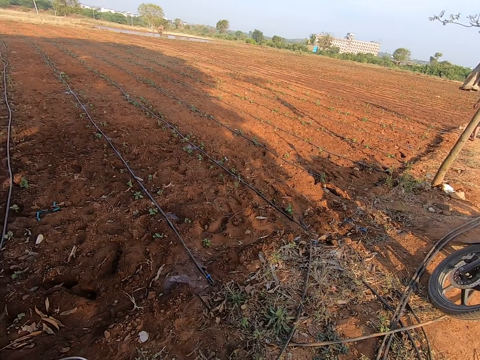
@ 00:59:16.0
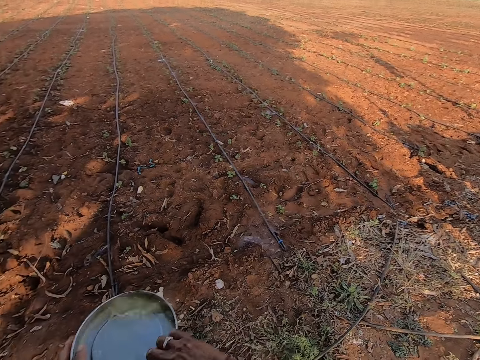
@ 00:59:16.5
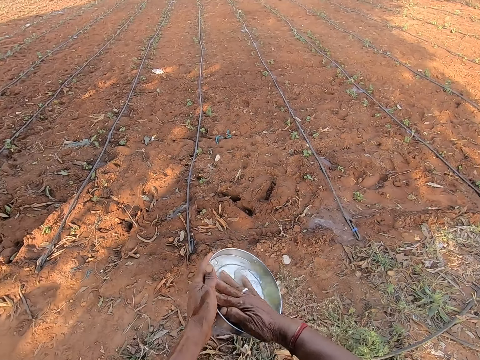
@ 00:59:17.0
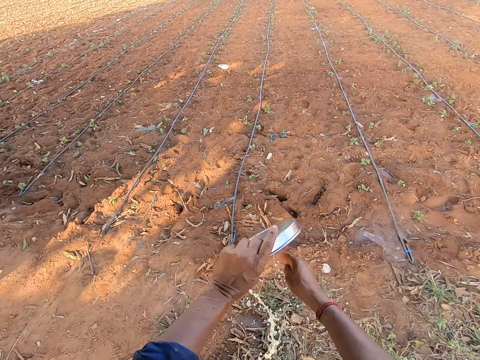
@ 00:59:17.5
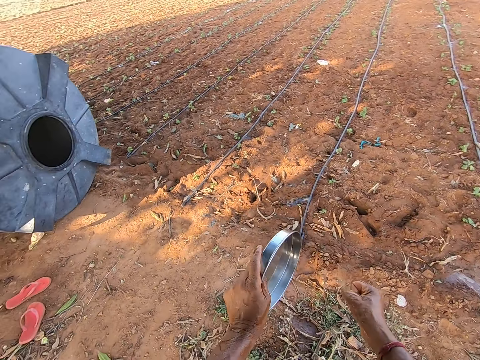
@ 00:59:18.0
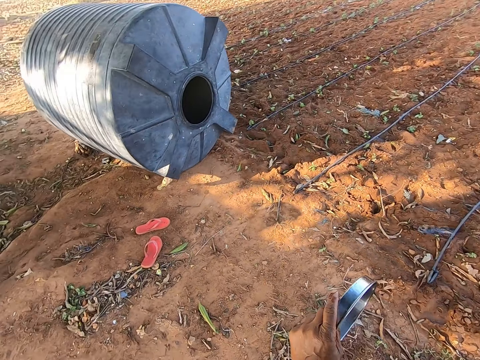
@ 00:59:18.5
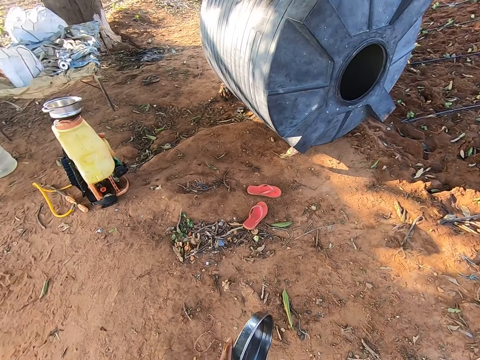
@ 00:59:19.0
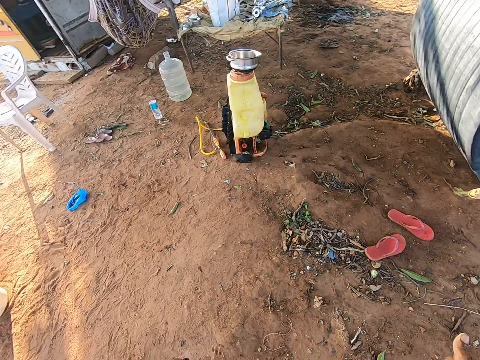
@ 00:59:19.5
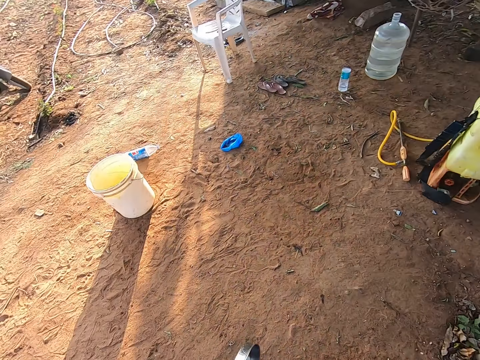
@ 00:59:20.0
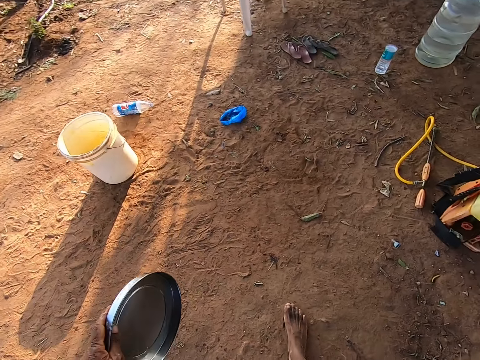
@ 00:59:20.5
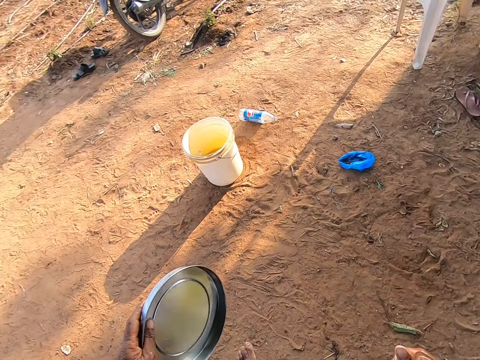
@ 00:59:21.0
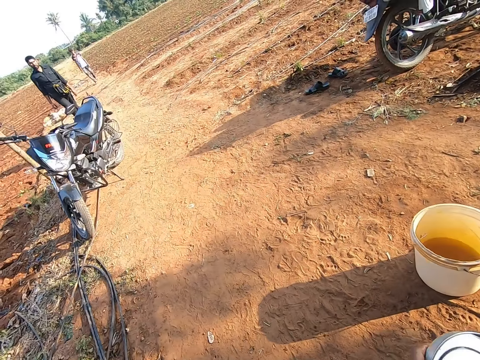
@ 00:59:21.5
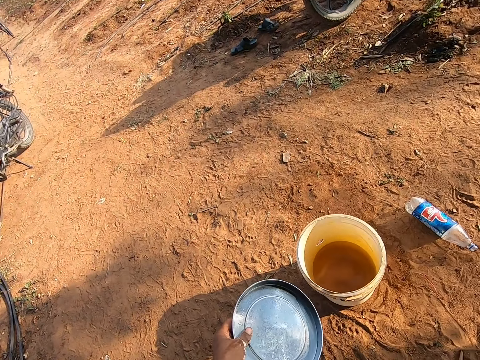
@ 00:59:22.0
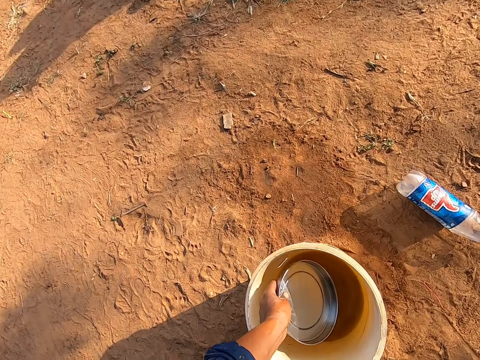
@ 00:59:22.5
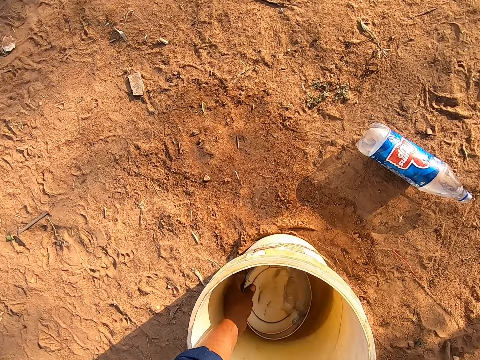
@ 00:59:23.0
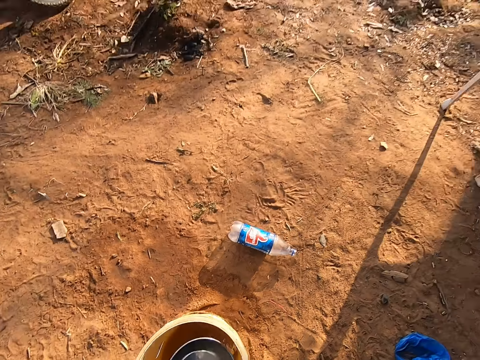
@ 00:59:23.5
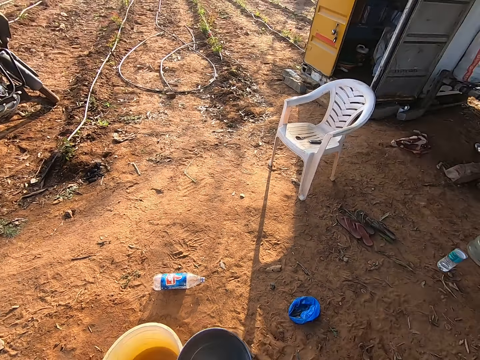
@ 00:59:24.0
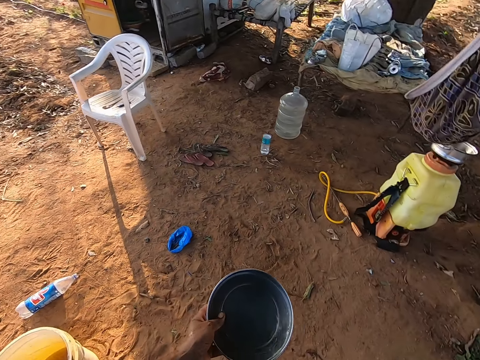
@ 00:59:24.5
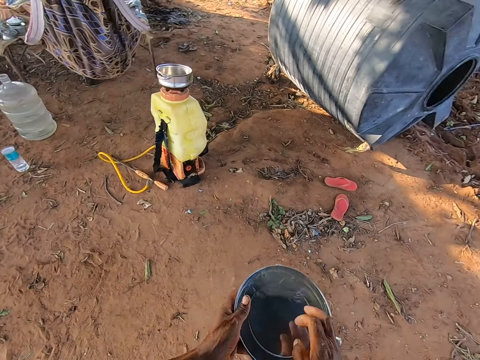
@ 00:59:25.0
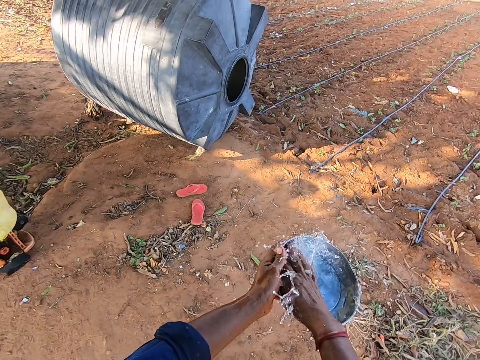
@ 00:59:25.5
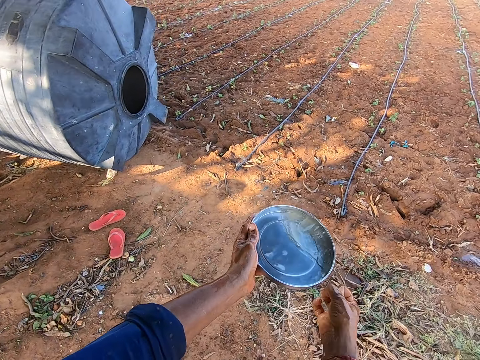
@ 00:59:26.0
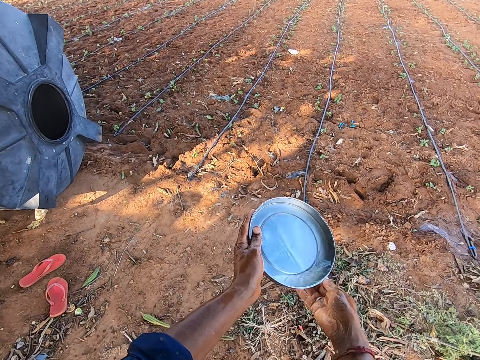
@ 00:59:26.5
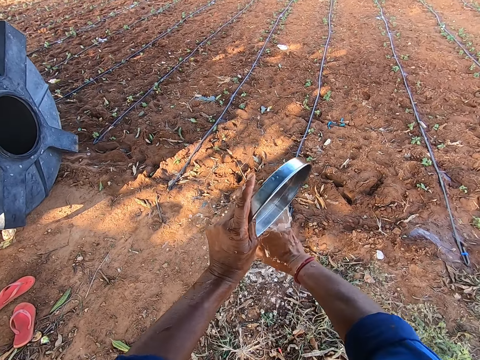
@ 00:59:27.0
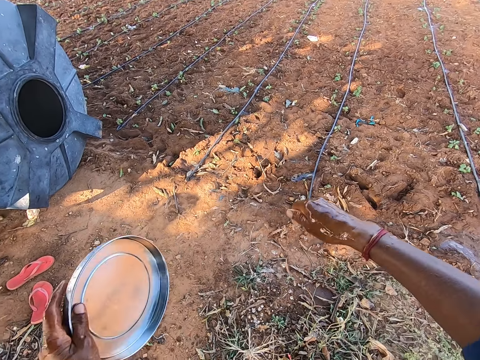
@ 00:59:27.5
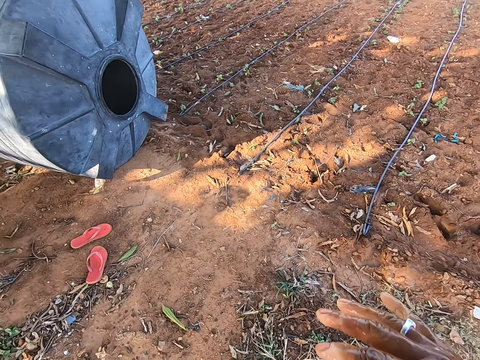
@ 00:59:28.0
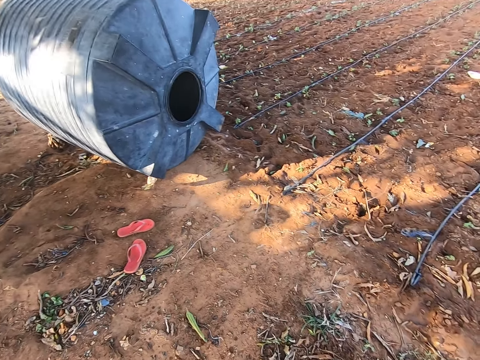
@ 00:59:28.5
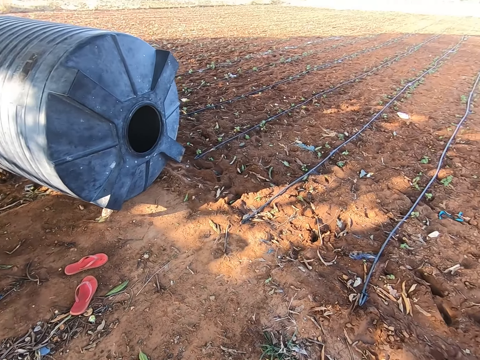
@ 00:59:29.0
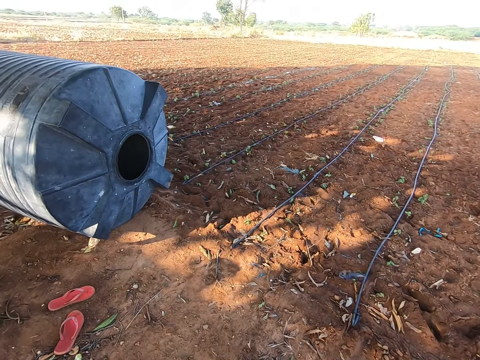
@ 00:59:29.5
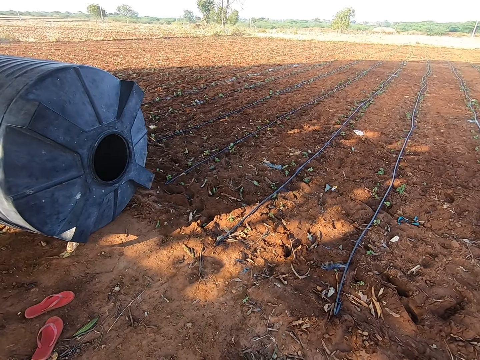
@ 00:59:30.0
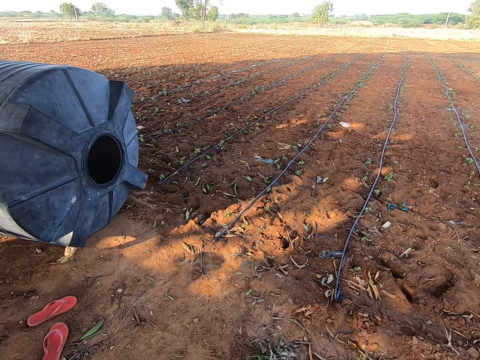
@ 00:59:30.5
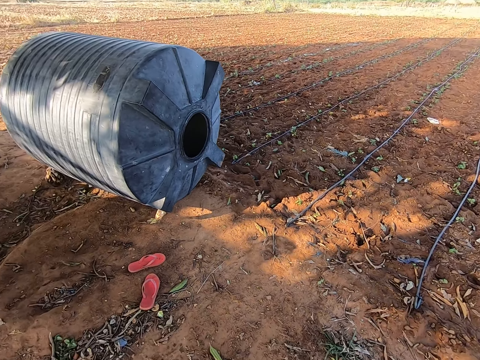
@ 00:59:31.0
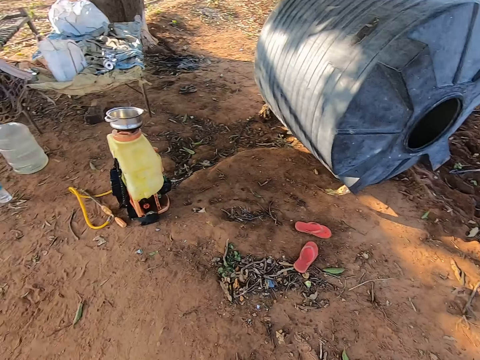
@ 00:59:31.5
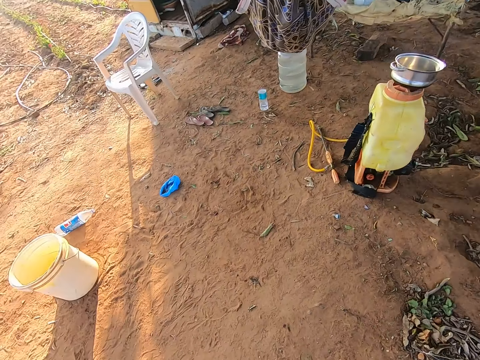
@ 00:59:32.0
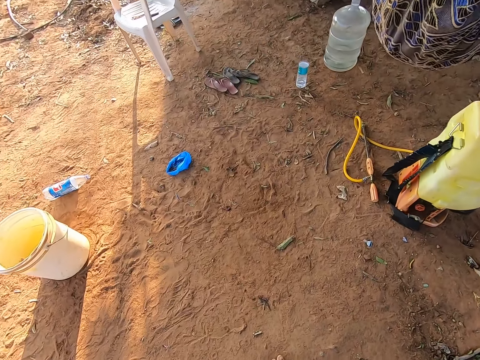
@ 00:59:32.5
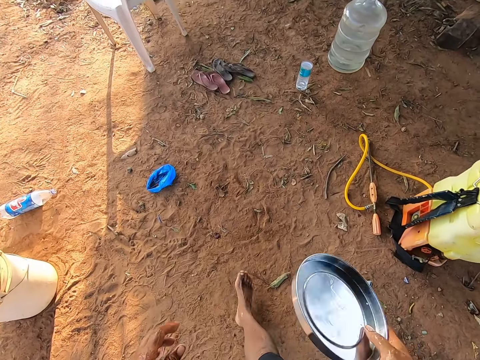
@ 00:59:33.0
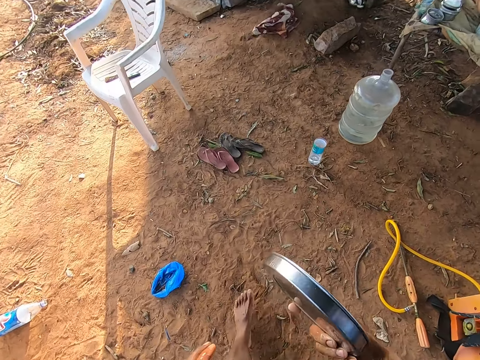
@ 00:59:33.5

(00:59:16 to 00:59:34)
The camera wearer rinses the plate in his left hand with his right hand. He walks. He scoops water from the bucket with the plate in his right hand. He talks to a man. He rinses the plate in his left hand with his right hand. He rinses his hand with water from the plate. He looks around. He drains off water from the plate with his right hand. He walks.

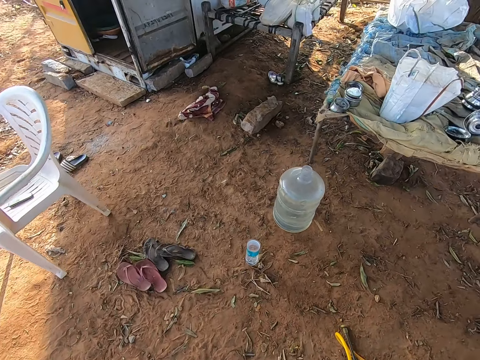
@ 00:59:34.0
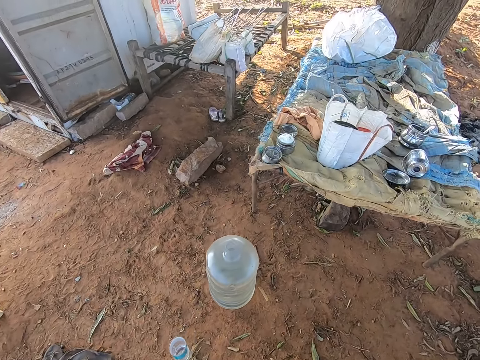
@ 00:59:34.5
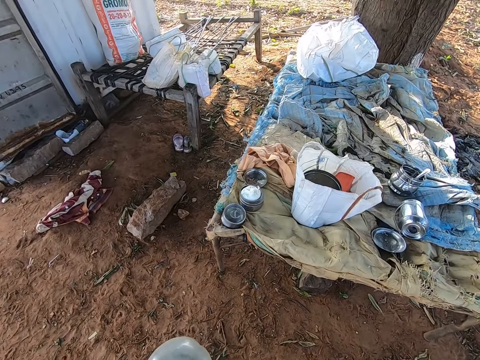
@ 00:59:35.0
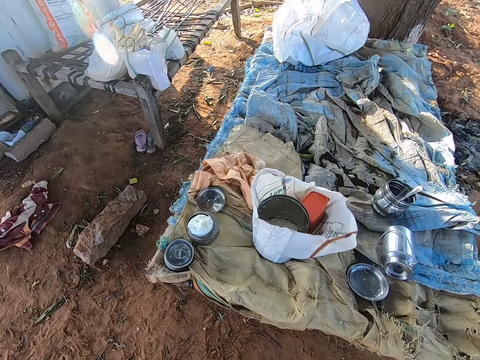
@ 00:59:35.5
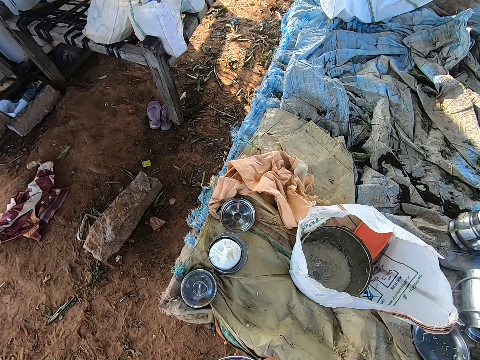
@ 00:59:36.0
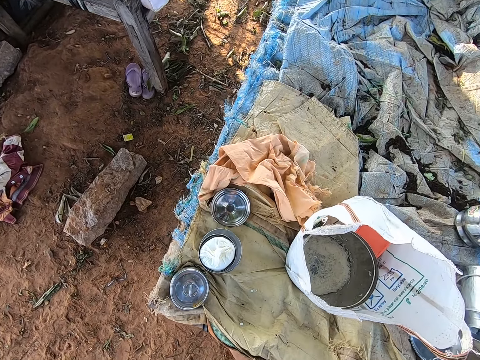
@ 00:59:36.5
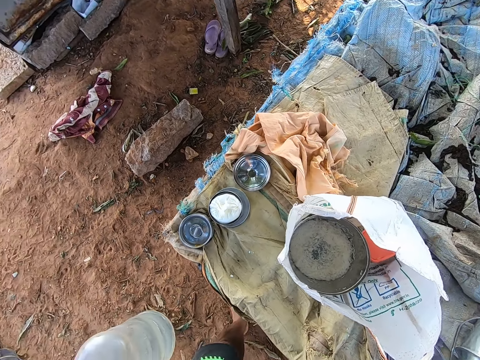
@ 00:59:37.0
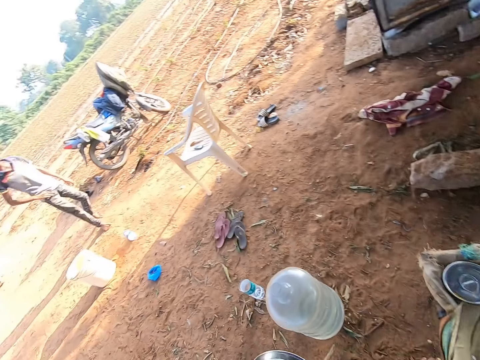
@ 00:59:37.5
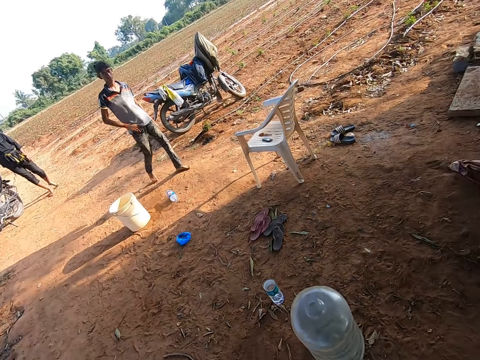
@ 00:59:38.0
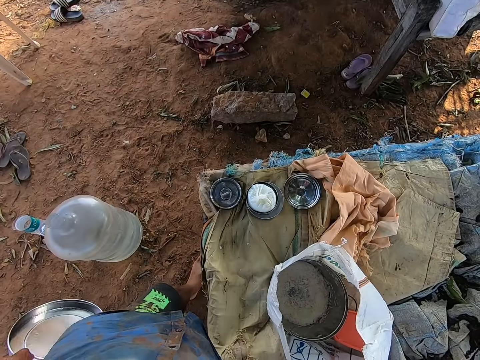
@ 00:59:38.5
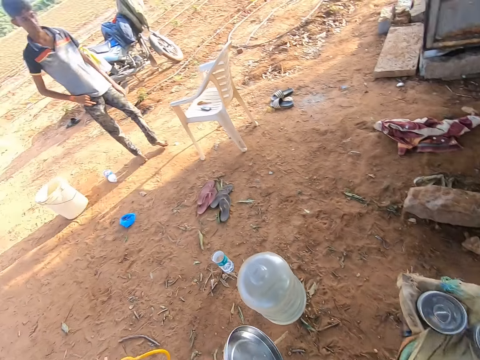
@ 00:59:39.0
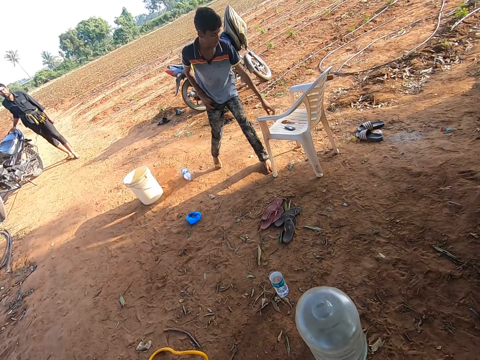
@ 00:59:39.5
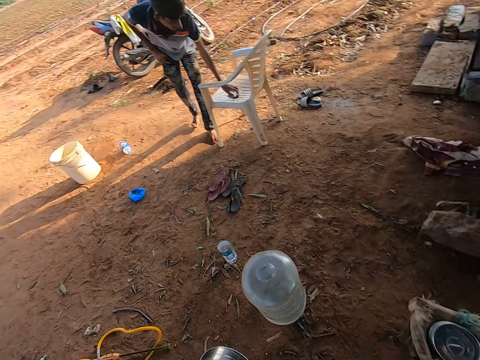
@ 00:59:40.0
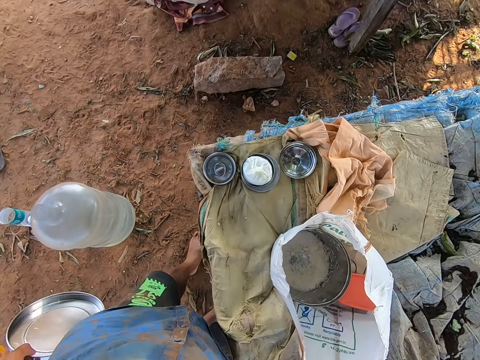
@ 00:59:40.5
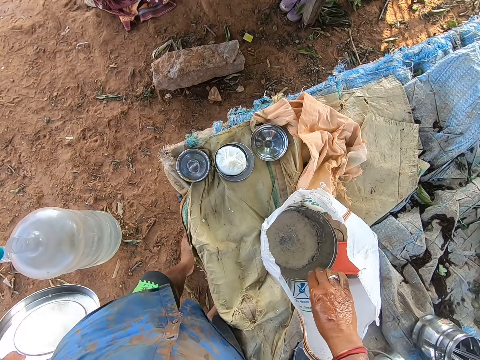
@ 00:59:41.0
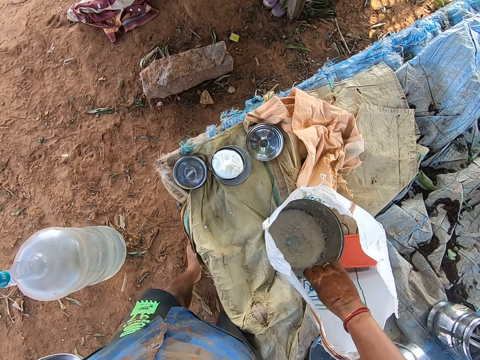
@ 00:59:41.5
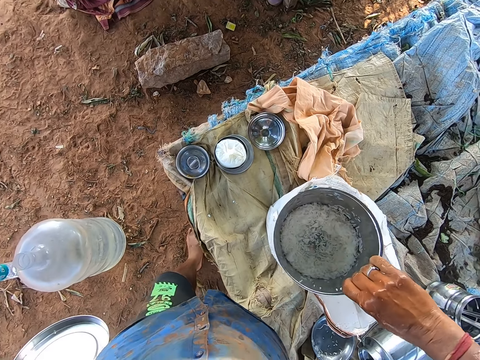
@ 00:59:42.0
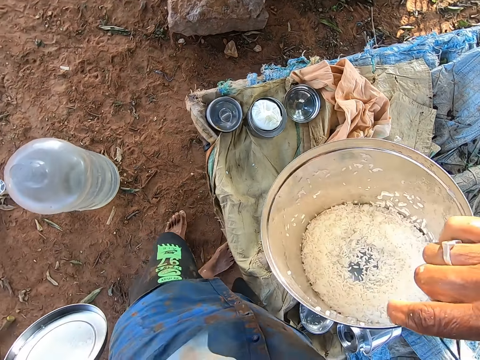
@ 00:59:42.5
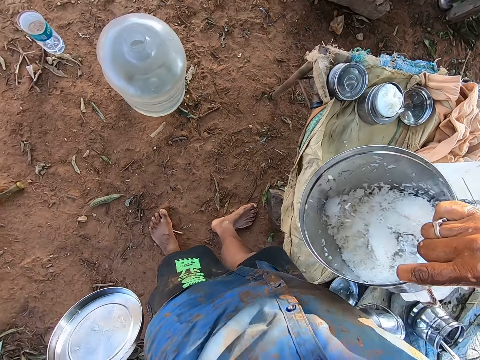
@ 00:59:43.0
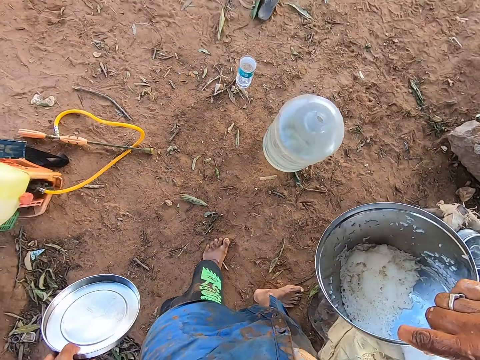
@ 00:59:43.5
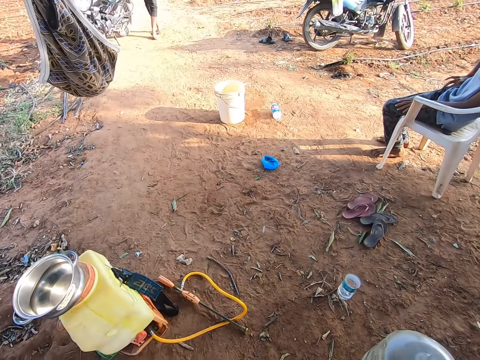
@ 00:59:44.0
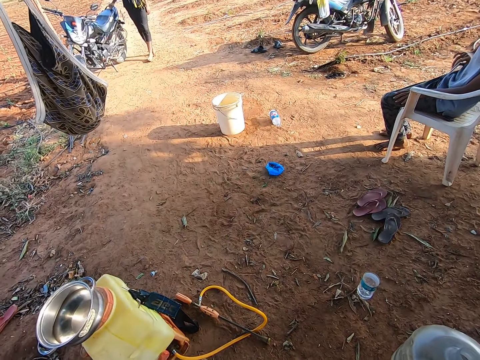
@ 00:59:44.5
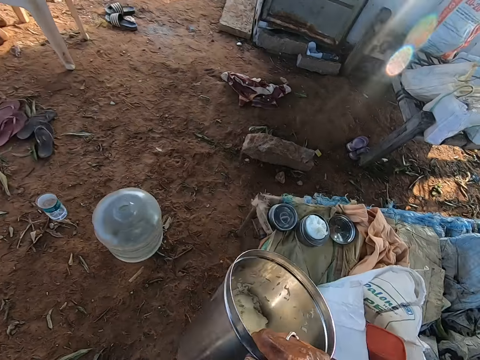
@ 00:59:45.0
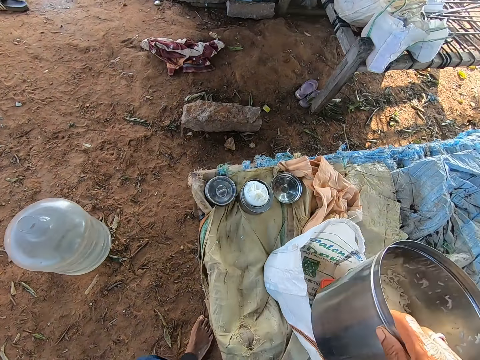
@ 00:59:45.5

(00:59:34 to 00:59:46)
The camera wearer interacts with the man and another man. The other man walks and sits on the chair. The camera wearer looks in the bag. He takes out a plate of rice from the sack bag on top of a bench with his right hand. He shakes the plate of rice in his right hand. He looks at the food. He talks to the other man.
